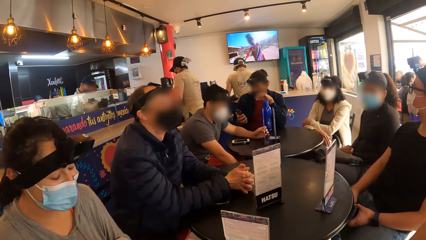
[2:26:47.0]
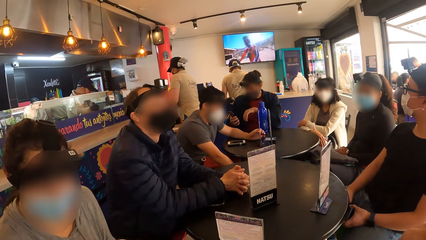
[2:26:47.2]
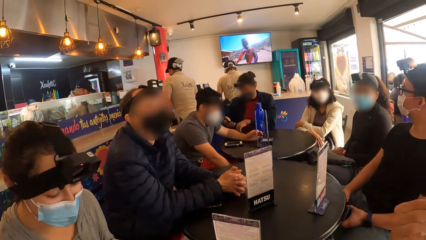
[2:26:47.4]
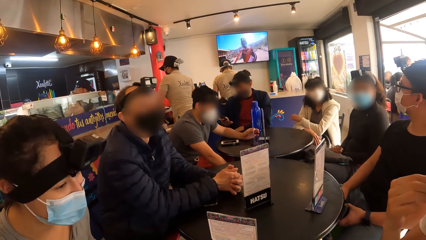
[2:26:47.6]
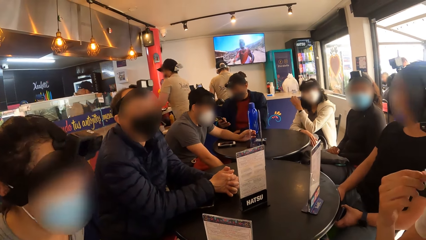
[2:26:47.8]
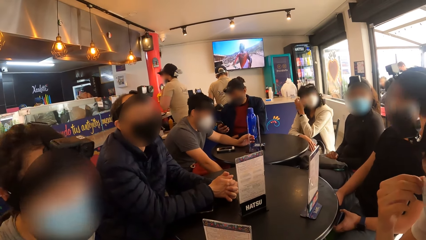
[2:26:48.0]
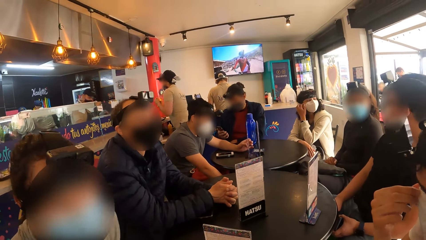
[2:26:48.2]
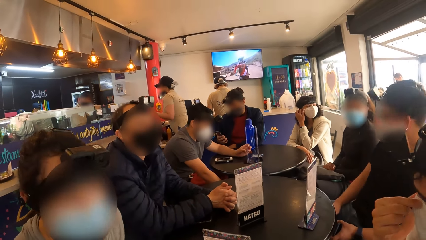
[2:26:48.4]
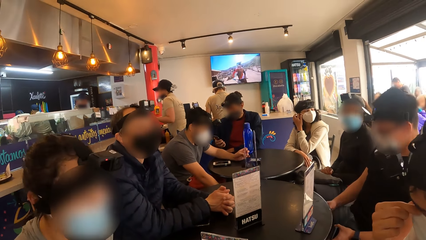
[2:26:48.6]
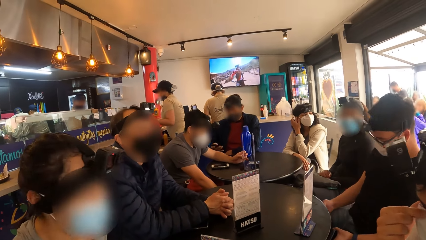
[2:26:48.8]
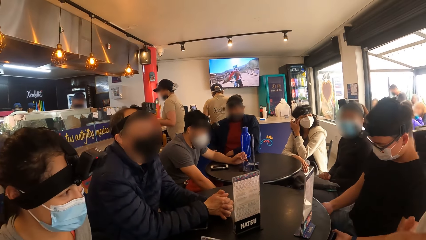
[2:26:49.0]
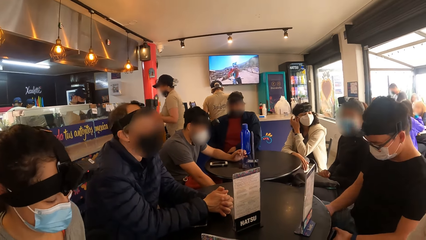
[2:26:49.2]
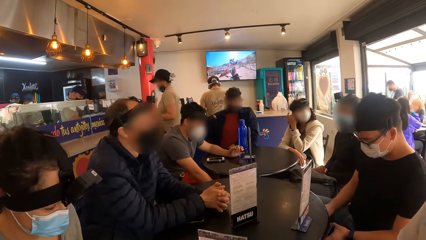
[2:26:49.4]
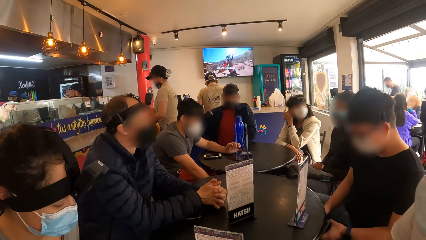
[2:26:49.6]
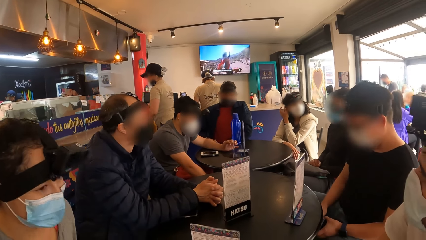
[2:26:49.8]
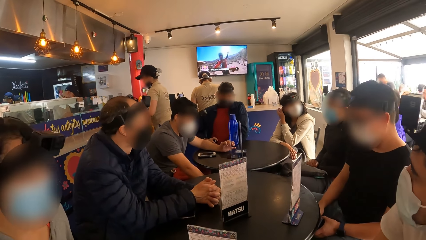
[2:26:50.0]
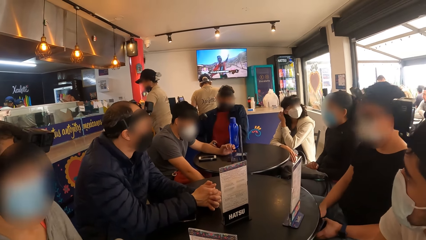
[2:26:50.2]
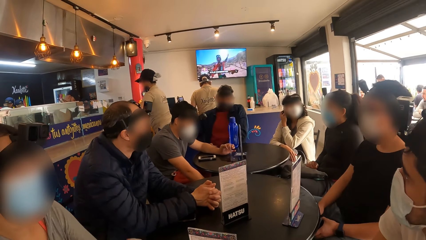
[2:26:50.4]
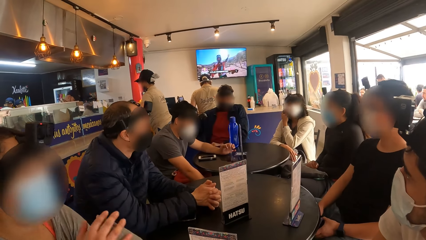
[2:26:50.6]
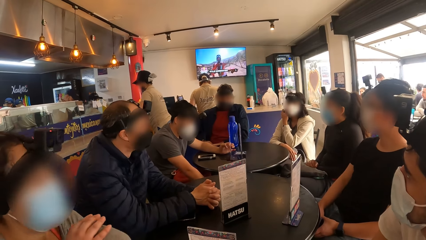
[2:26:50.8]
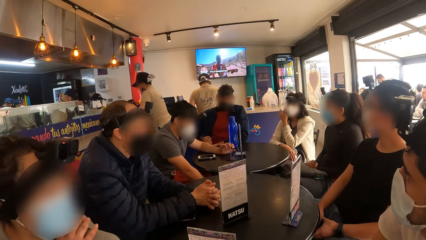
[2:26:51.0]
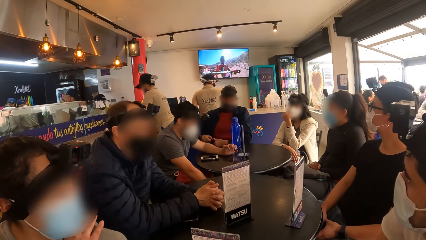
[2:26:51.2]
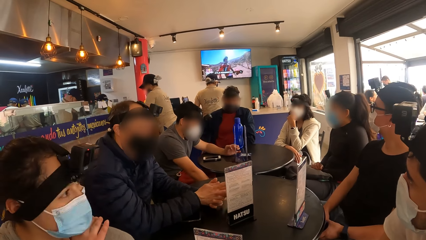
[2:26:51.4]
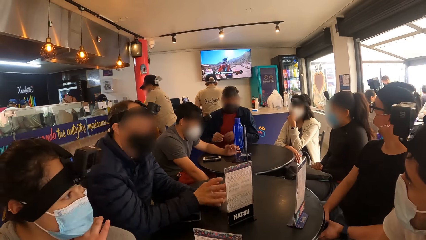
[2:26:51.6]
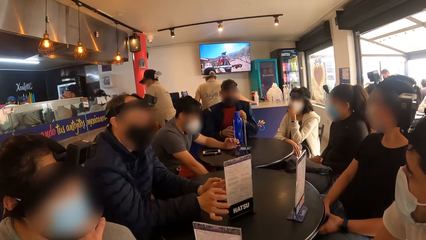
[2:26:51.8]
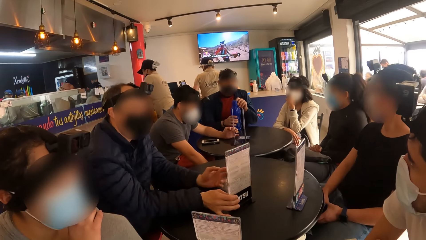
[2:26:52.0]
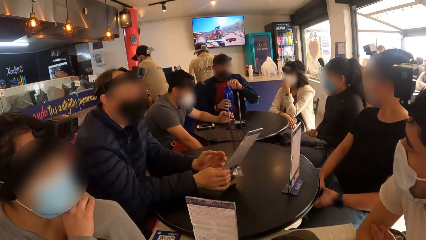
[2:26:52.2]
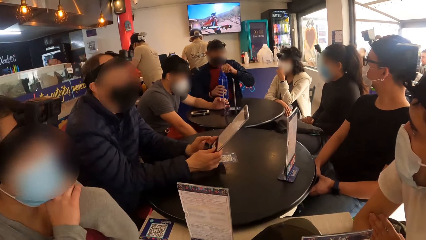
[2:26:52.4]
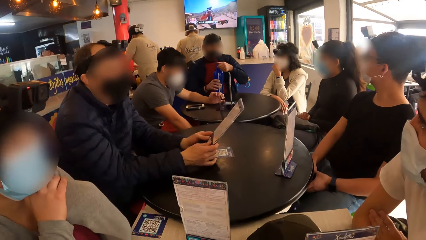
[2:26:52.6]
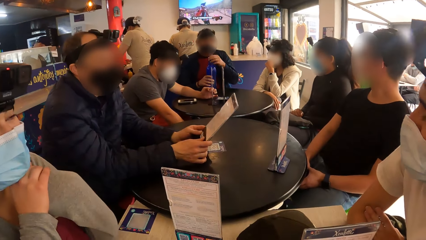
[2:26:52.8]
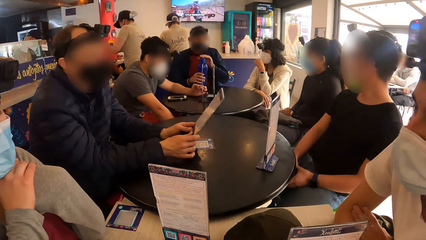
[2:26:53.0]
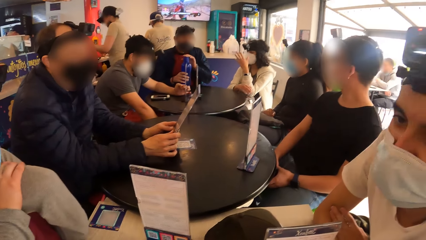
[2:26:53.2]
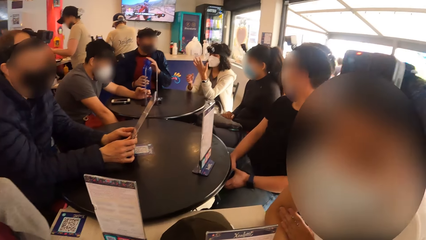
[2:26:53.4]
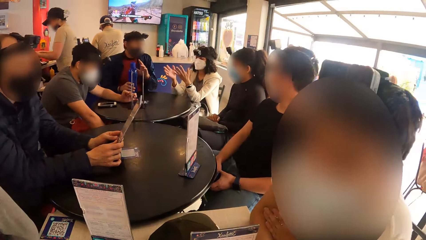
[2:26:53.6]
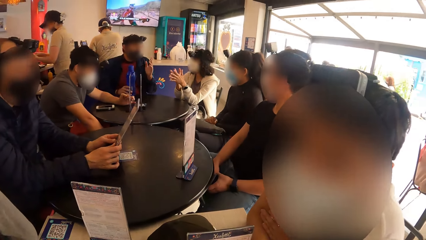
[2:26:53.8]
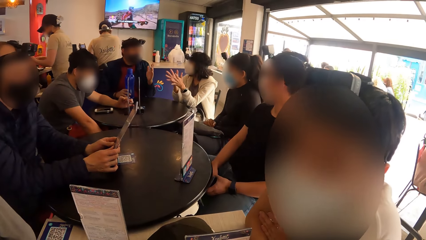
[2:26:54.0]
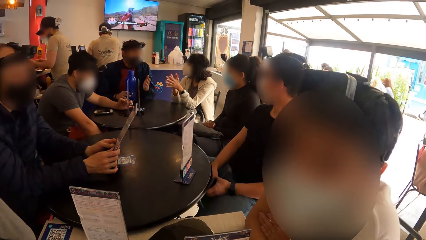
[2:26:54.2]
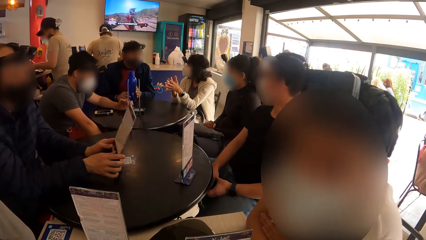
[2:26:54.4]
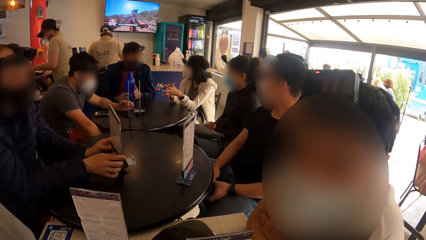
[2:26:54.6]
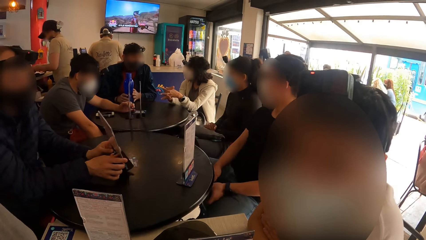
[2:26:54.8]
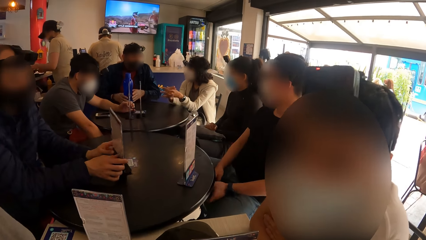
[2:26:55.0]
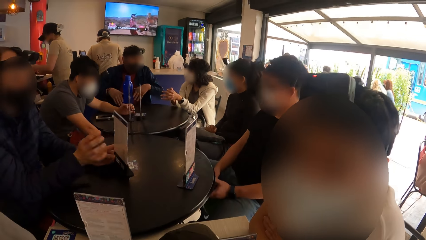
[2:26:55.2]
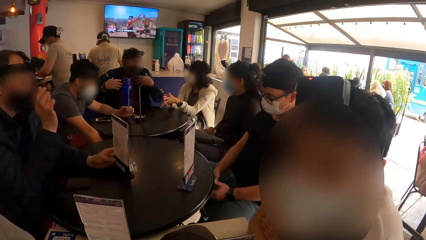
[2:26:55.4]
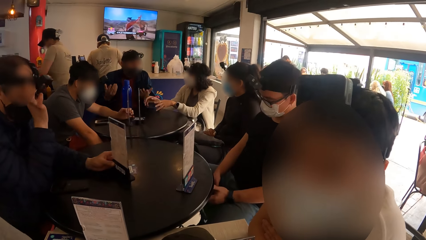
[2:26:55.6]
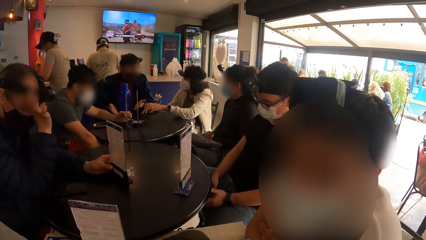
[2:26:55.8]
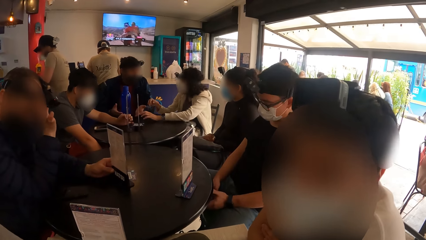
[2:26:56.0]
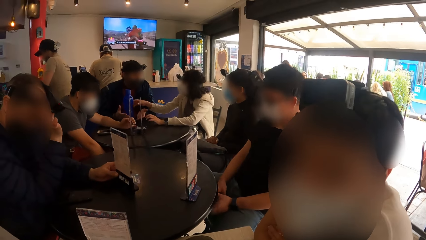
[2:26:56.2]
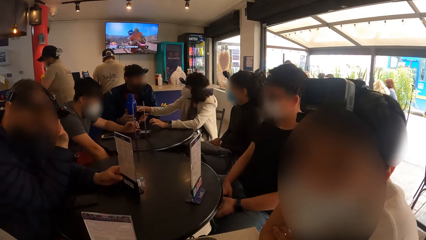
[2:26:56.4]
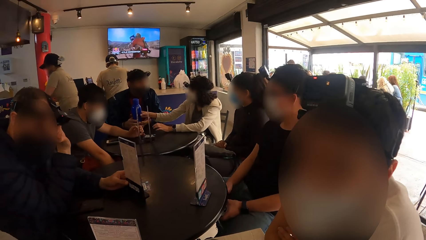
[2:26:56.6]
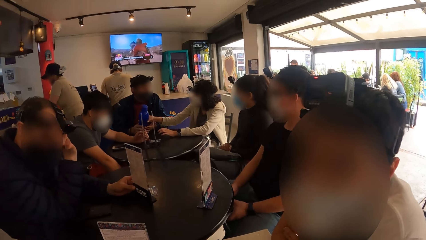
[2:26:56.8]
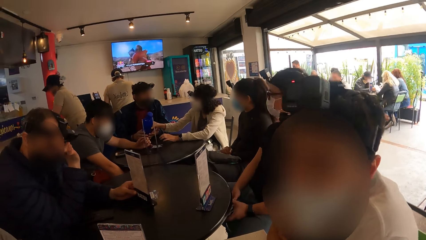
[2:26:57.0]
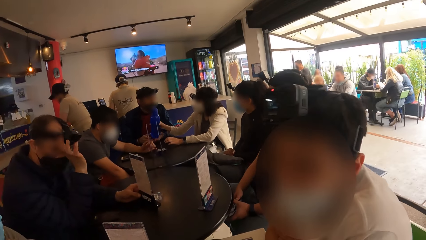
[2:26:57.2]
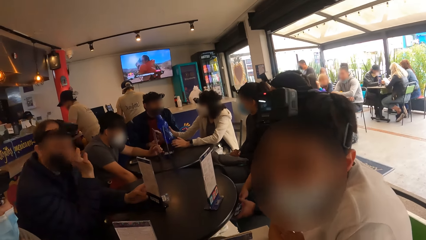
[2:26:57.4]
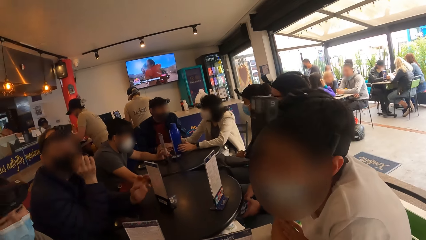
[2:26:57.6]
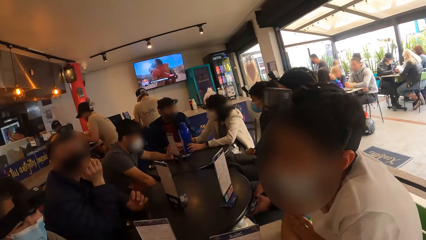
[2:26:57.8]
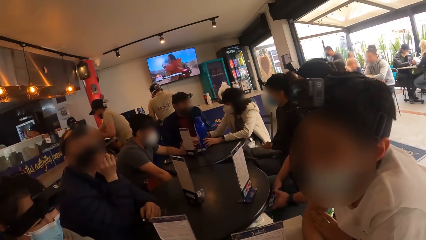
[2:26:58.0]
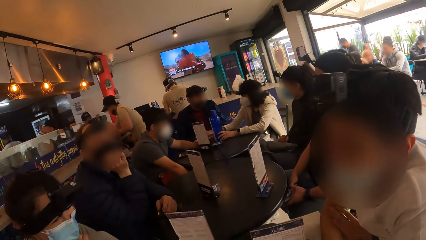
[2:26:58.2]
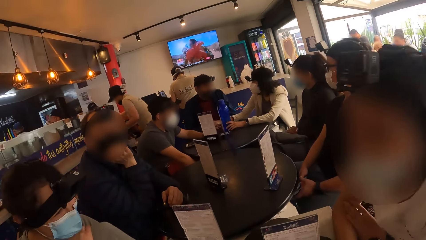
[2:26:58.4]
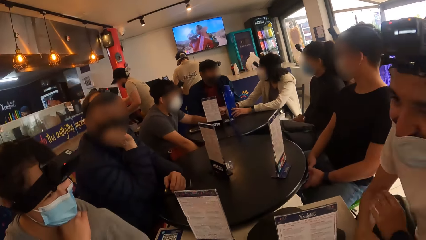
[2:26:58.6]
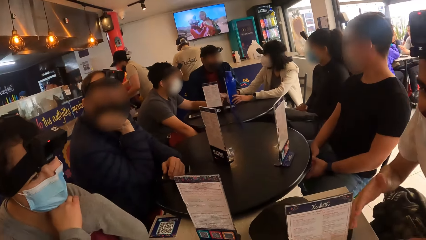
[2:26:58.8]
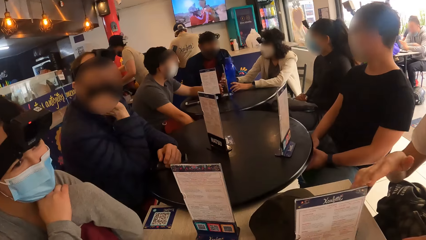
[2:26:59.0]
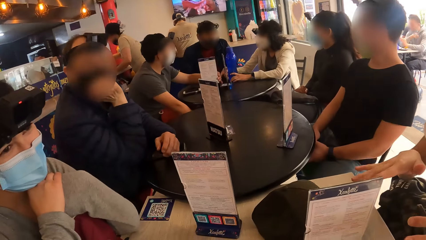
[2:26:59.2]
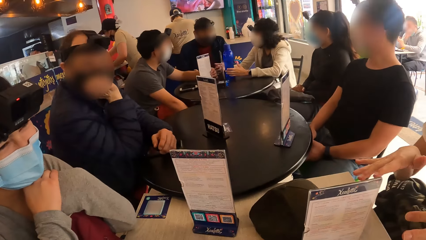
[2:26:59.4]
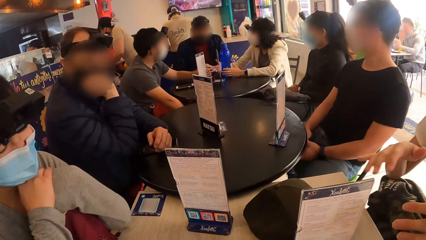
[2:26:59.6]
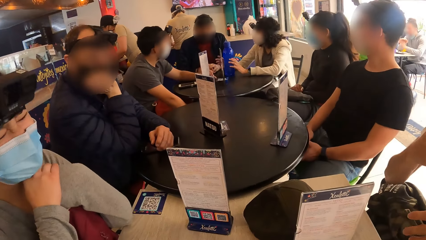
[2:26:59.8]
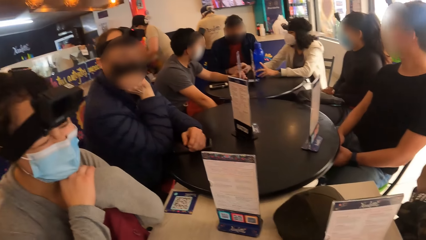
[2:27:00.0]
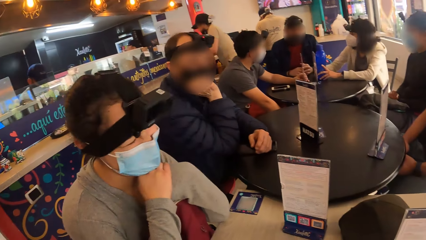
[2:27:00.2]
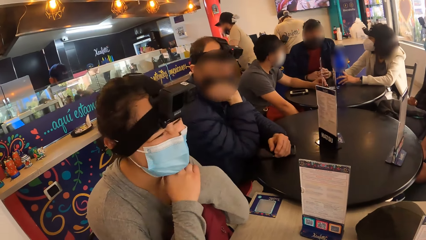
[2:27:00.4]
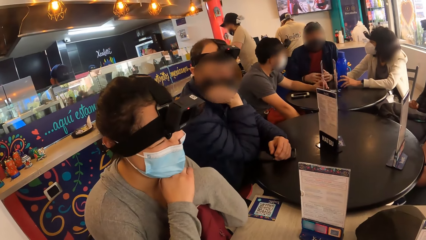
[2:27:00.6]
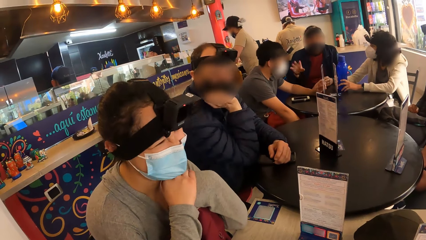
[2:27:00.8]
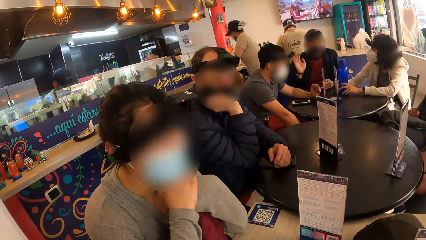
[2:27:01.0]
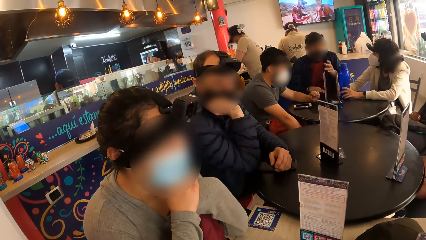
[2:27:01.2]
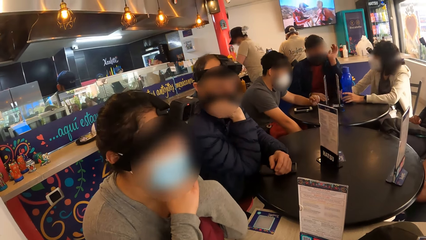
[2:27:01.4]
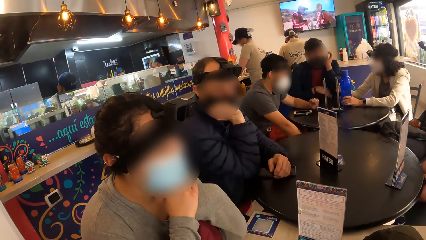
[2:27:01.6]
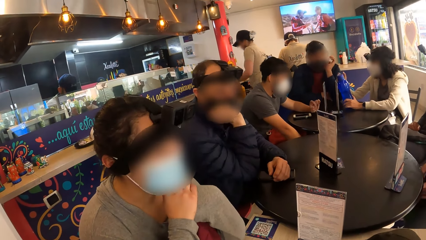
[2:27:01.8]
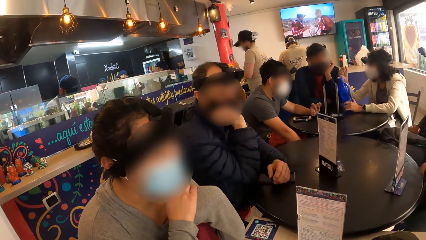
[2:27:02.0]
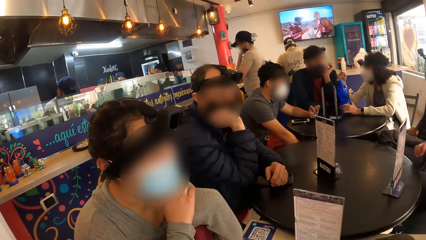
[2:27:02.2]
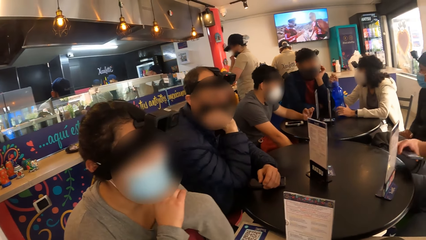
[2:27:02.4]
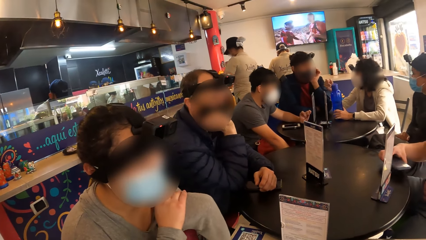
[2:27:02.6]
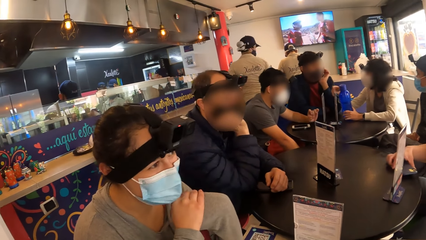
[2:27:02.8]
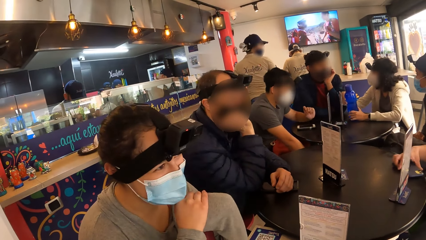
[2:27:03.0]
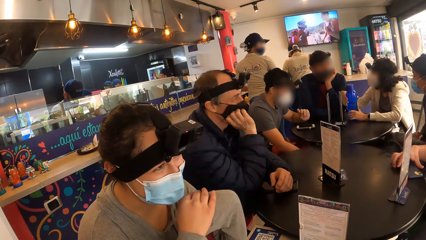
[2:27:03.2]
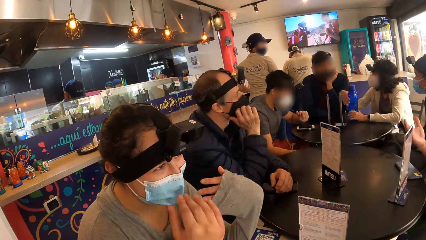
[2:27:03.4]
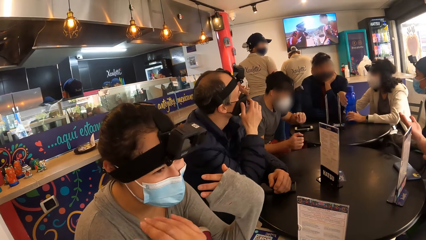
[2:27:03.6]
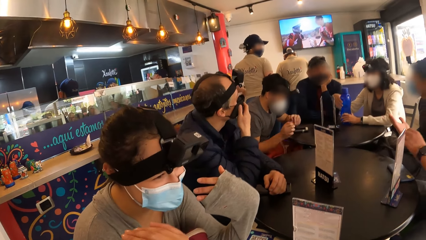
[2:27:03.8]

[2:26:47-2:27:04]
The man converses with the camera wearer. The woman converses with the man.
